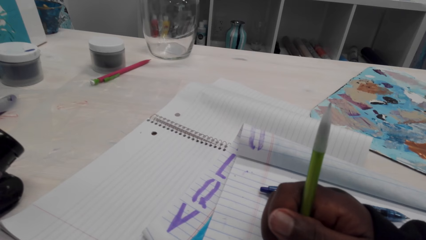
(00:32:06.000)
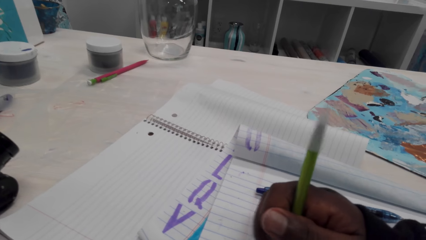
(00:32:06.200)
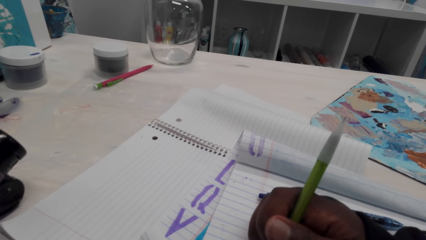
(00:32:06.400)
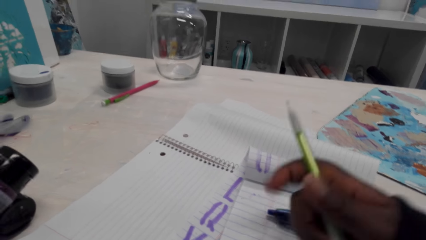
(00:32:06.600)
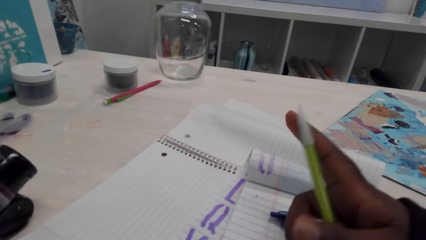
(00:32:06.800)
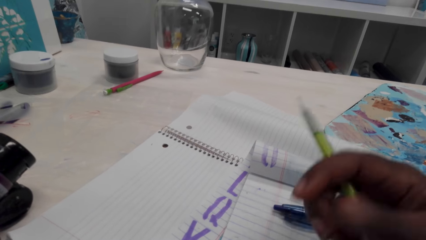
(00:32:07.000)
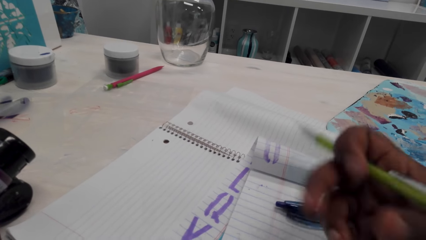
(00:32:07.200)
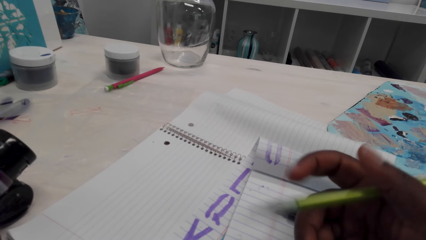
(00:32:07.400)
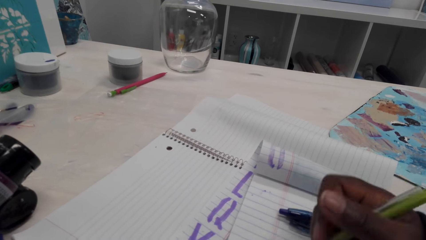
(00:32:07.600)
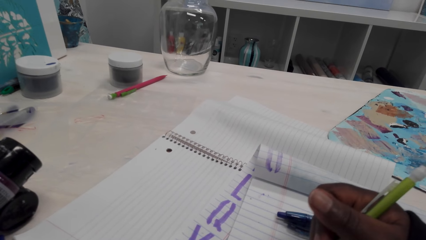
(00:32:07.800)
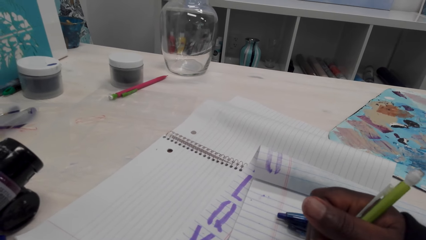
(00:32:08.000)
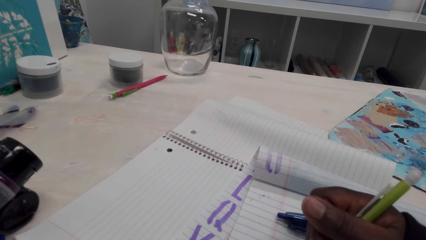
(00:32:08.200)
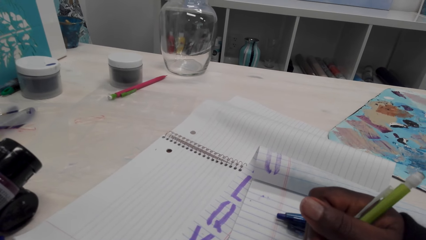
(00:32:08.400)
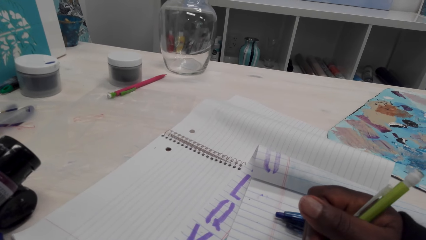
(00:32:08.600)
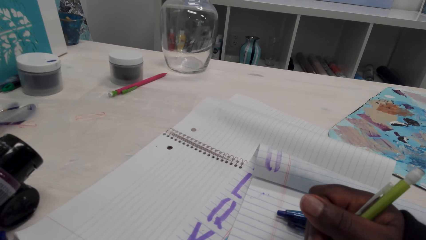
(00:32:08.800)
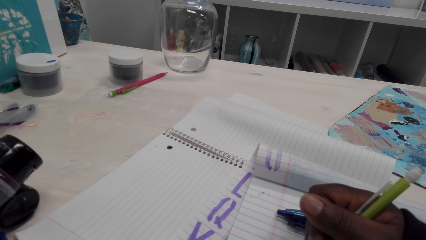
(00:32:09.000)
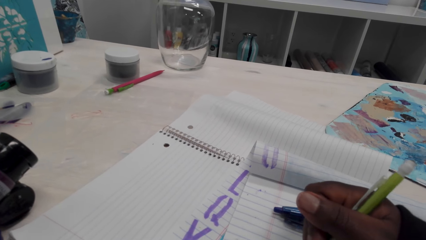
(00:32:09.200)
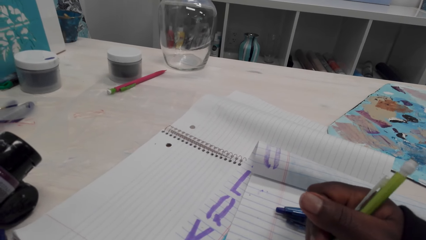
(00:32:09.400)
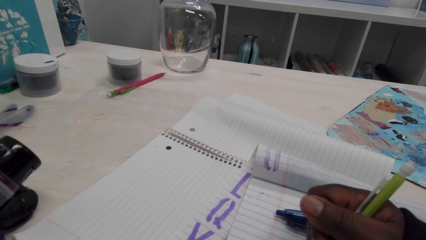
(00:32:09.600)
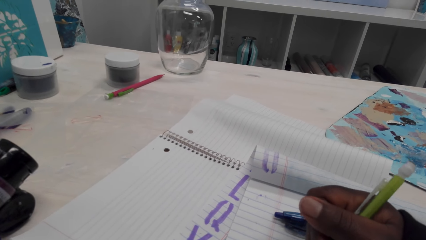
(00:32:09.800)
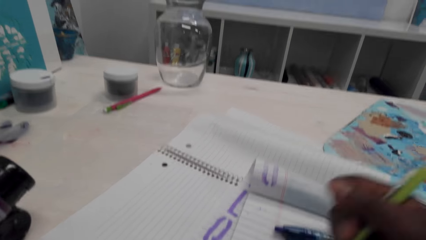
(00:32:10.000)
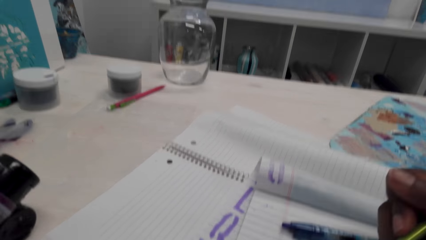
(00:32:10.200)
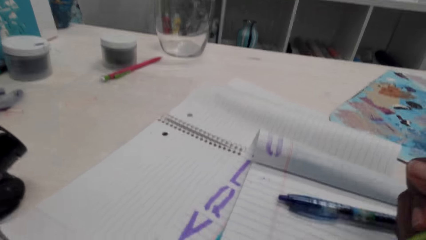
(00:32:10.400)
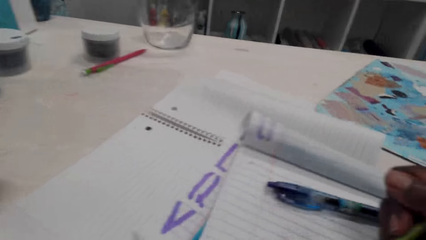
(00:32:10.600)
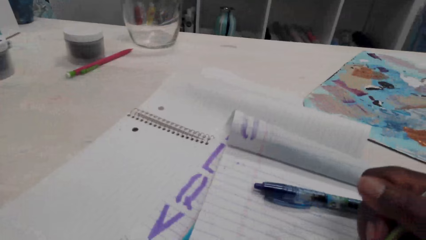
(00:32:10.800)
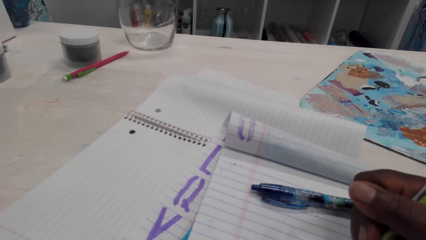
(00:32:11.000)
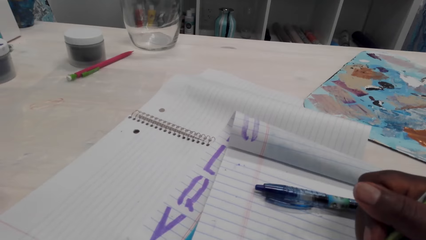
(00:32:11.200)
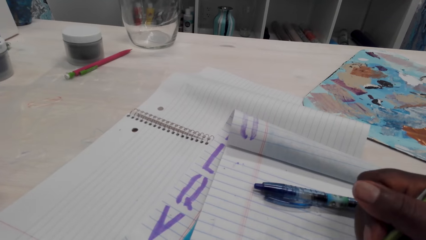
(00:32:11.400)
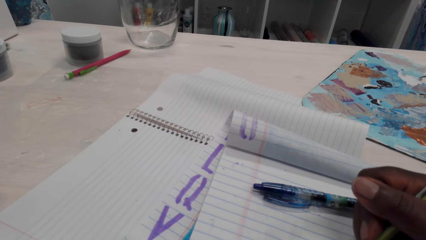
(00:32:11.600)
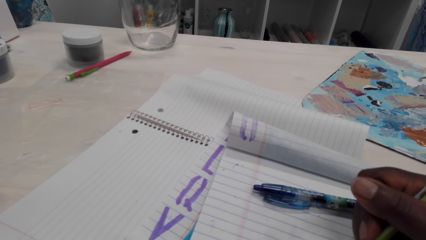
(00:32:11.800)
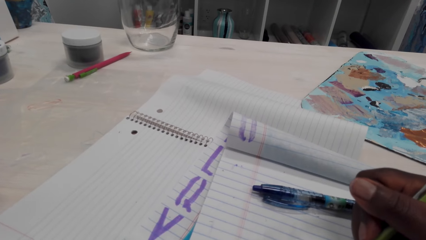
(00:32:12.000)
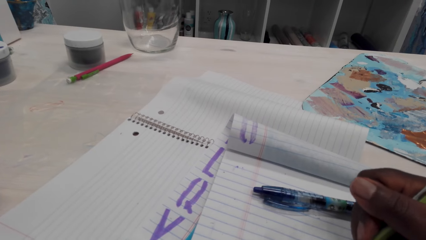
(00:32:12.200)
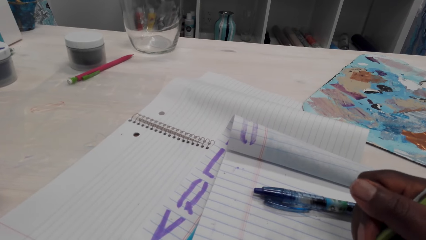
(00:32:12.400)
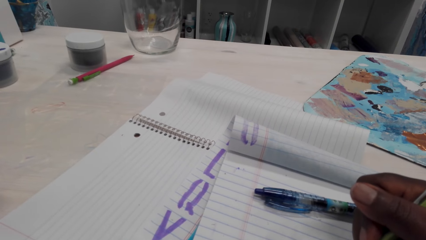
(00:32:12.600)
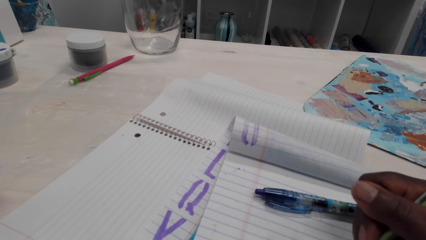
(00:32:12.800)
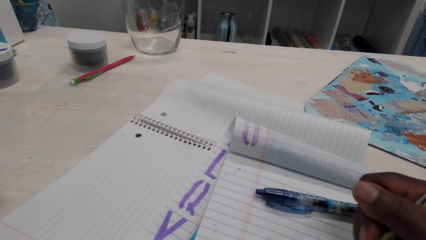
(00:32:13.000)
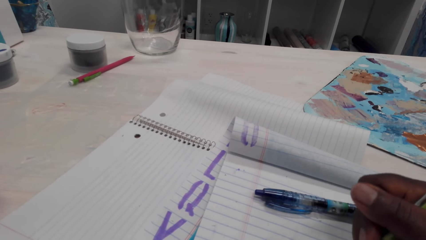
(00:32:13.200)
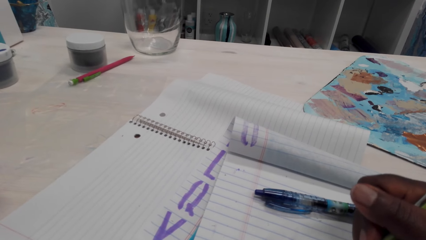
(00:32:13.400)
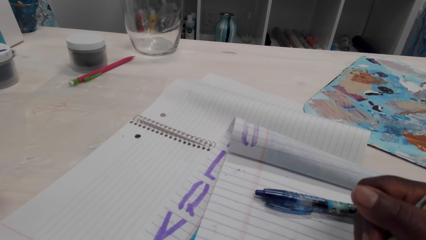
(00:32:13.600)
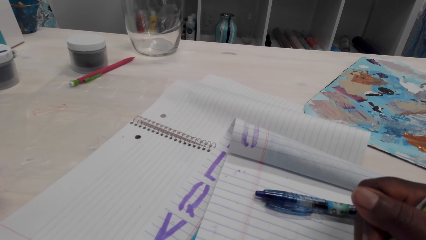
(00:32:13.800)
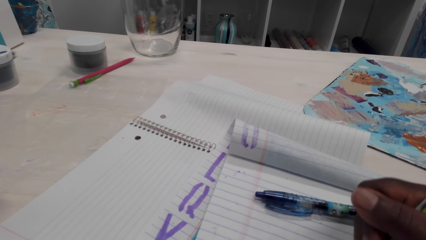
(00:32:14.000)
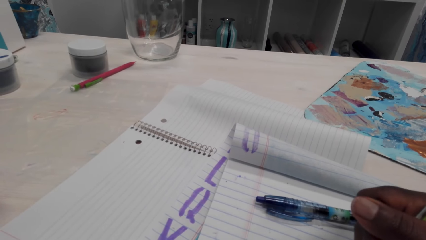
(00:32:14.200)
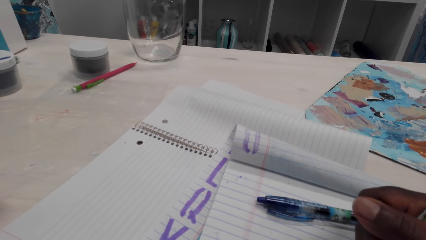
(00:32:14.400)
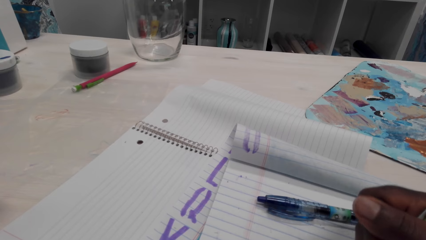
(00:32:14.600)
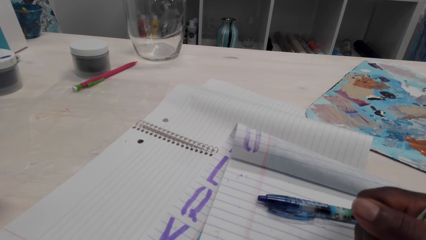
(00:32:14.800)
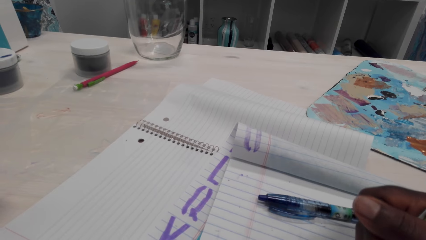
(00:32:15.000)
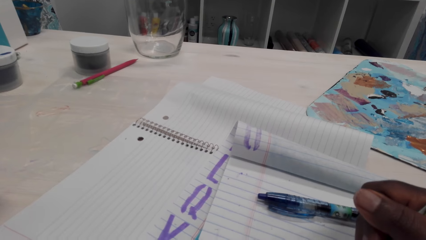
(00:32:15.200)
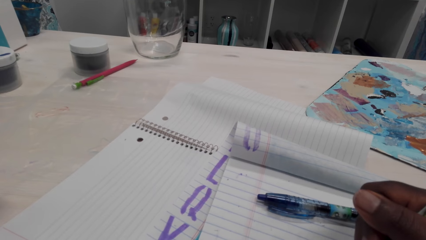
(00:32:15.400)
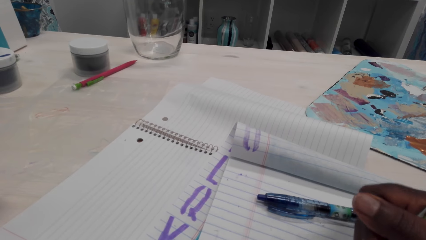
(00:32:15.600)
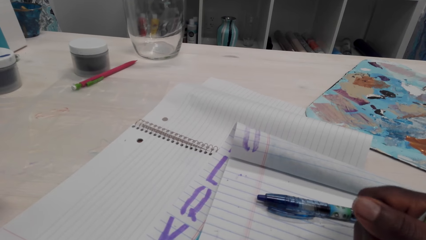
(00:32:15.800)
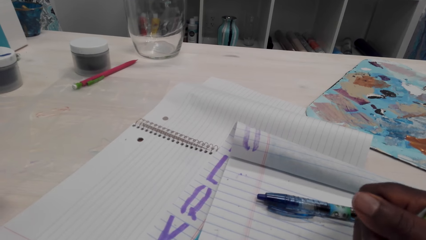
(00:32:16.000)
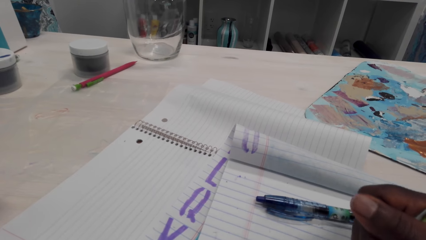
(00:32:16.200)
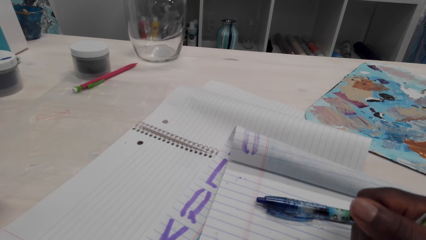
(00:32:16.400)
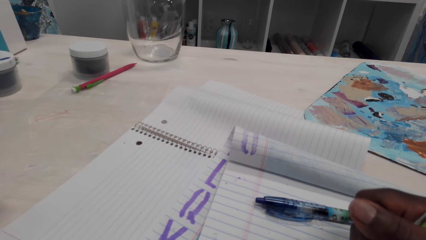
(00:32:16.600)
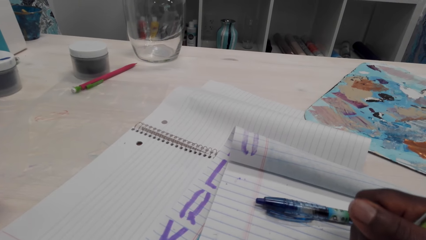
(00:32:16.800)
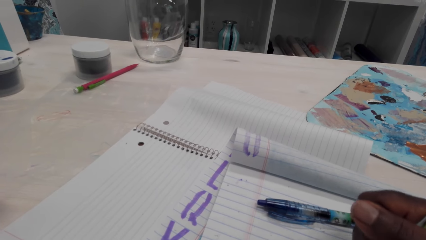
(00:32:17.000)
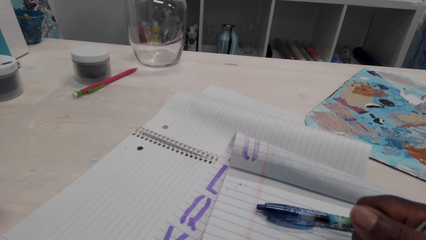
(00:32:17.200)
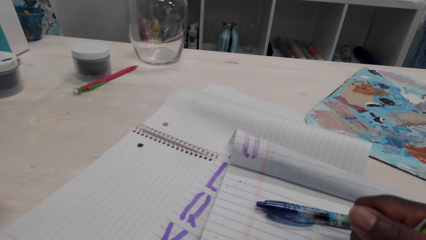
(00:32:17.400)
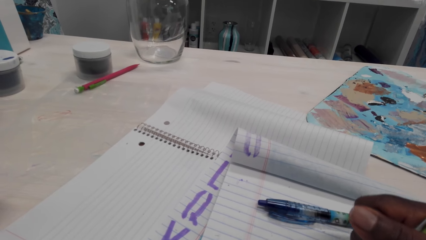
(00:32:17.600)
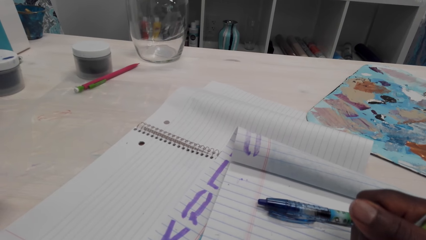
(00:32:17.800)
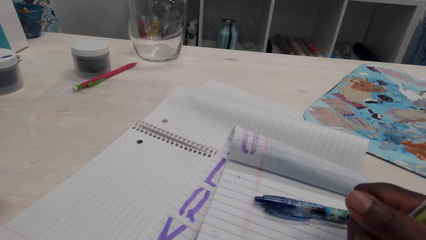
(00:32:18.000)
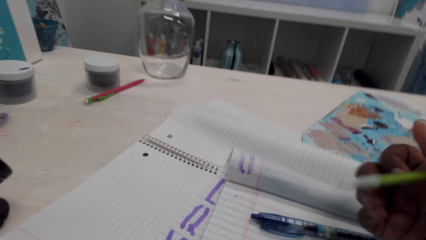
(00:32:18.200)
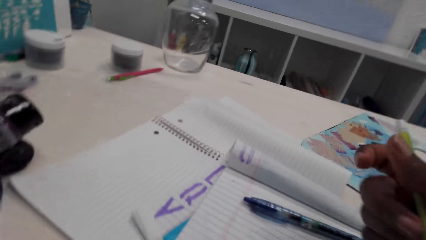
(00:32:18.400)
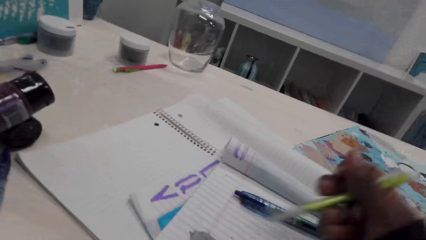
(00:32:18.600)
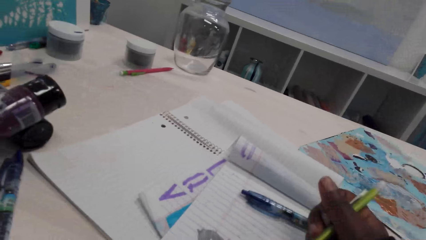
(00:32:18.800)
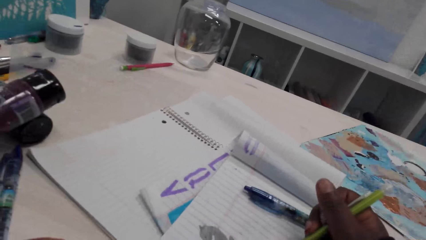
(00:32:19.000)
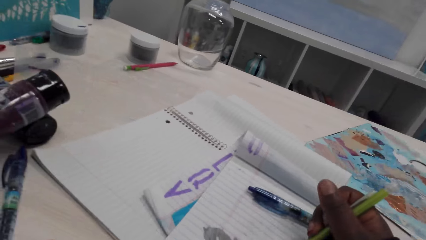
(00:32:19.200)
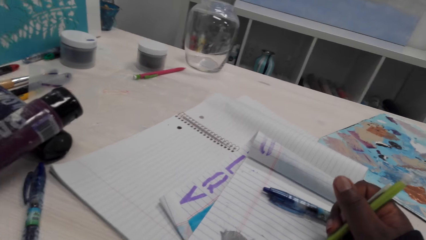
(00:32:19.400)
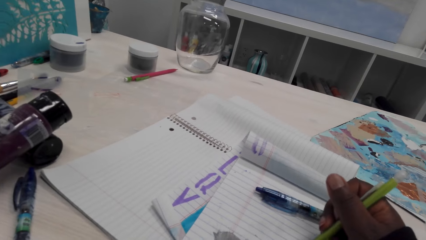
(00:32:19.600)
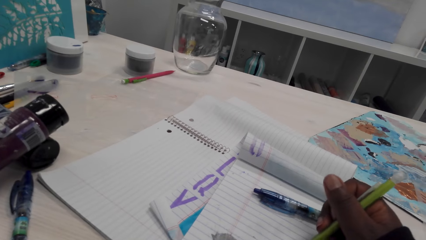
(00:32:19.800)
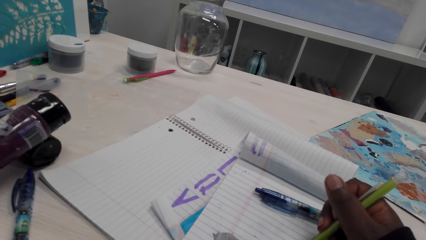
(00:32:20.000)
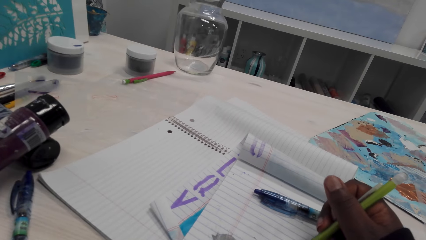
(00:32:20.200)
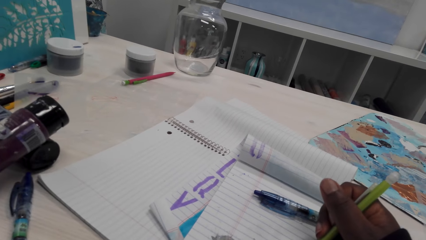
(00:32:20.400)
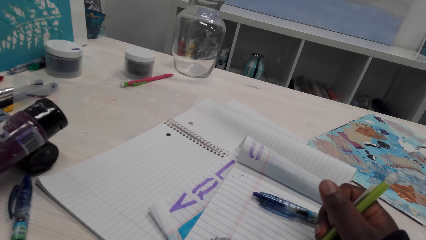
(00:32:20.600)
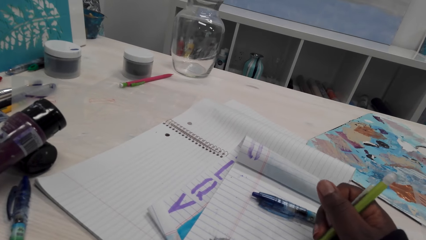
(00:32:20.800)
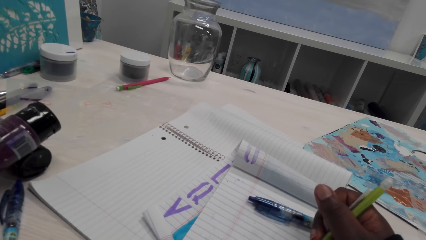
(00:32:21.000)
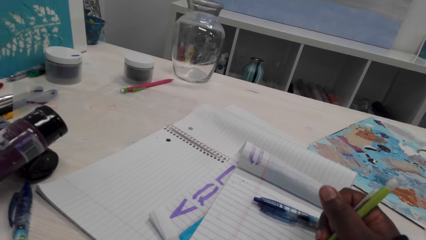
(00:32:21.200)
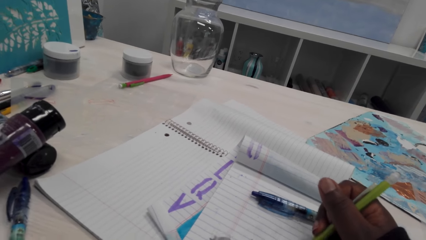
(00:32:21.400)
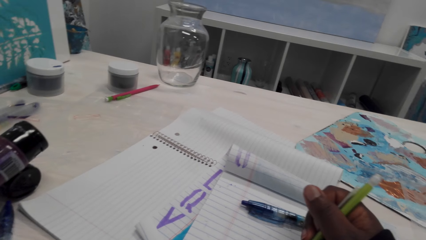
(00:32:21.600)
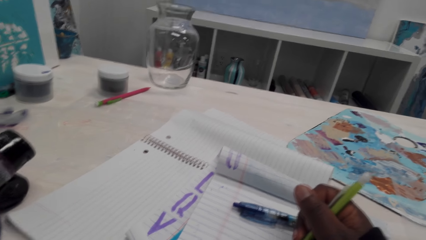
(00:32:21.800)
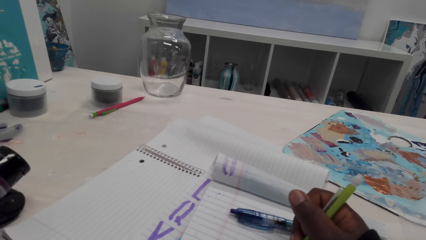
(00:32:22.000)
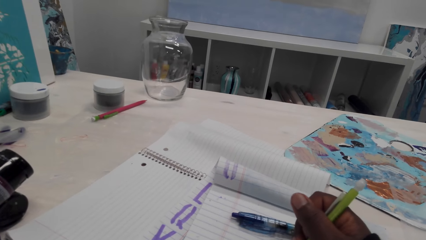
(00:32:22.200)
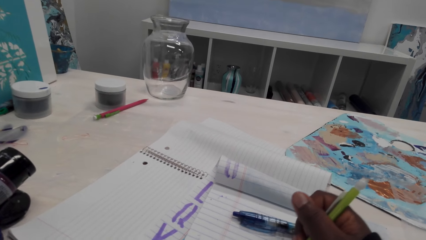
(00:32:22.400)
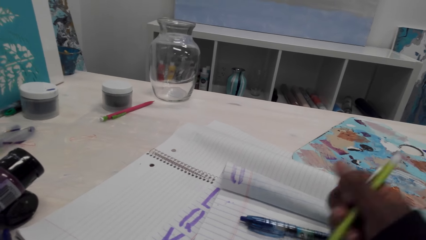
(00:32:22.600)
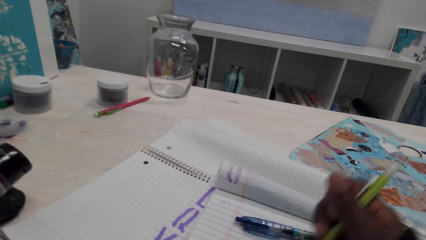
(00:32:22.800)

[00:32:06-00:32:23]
The camera wearer adjusts the pencil. They color on a book with the pencil. They adjust the pencil. They color on the book with the pencil. They adjust the pencil. They color on the book with the pencil.
